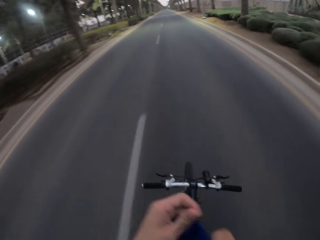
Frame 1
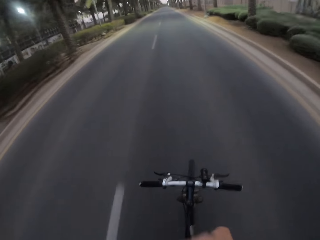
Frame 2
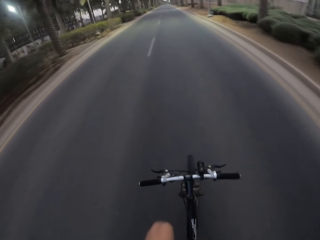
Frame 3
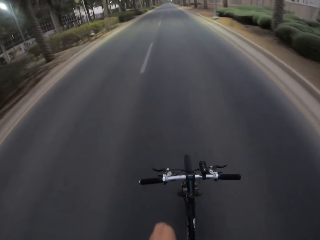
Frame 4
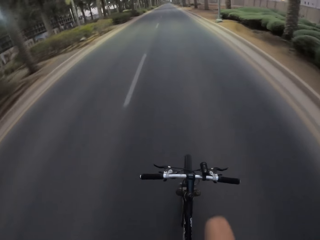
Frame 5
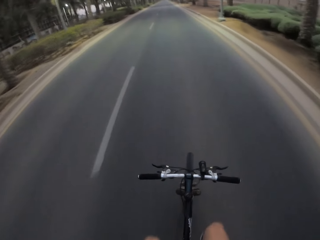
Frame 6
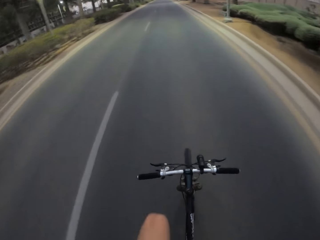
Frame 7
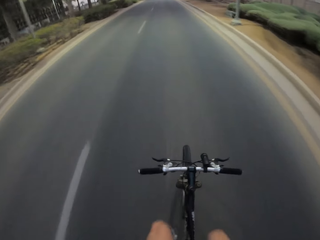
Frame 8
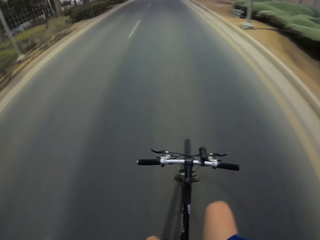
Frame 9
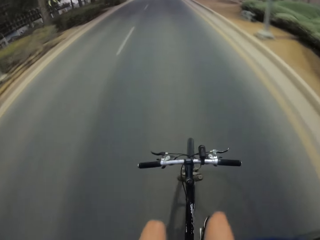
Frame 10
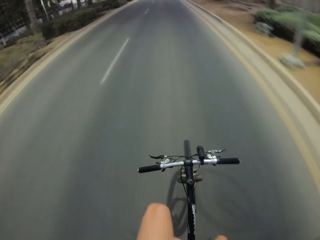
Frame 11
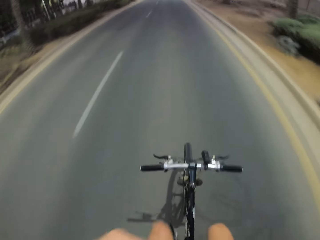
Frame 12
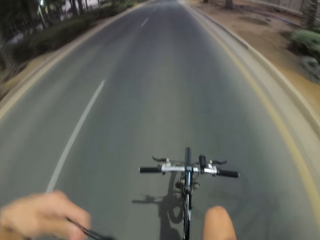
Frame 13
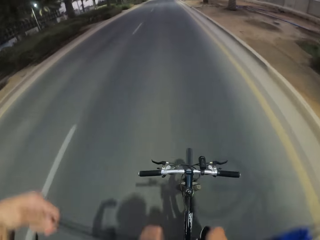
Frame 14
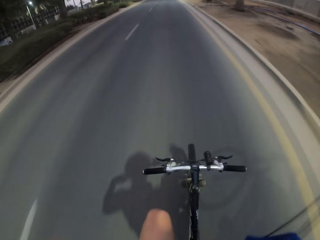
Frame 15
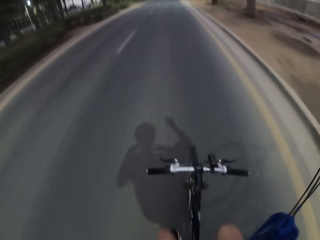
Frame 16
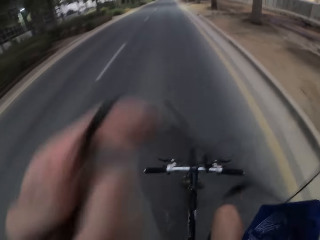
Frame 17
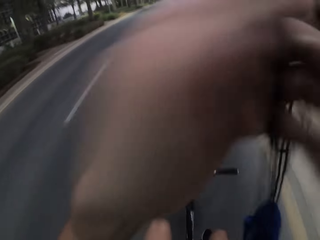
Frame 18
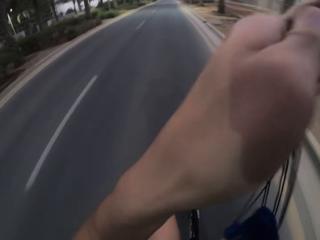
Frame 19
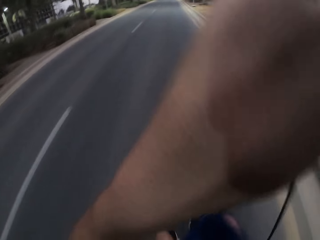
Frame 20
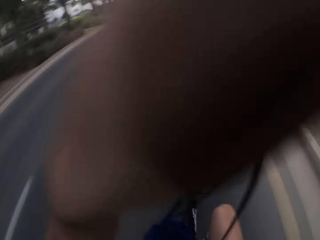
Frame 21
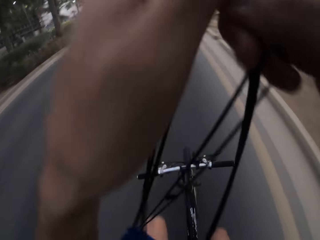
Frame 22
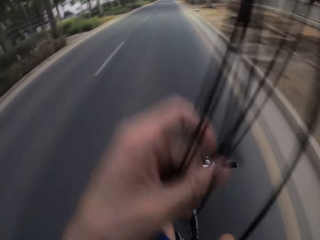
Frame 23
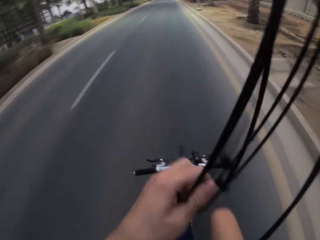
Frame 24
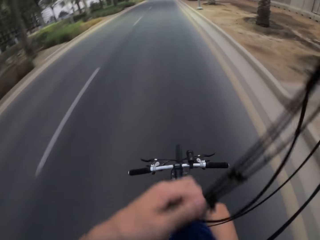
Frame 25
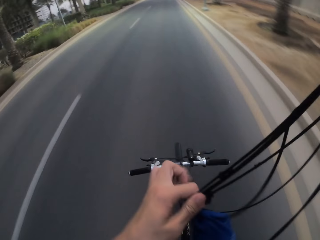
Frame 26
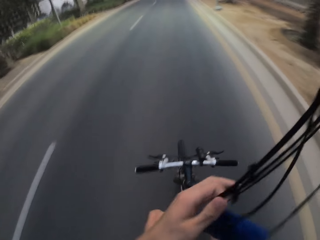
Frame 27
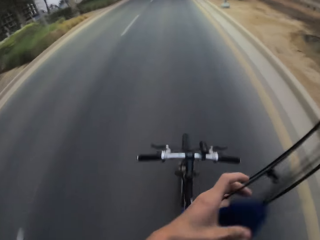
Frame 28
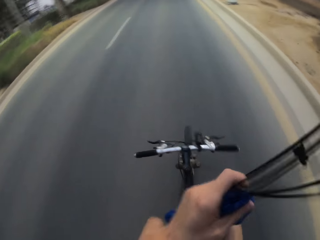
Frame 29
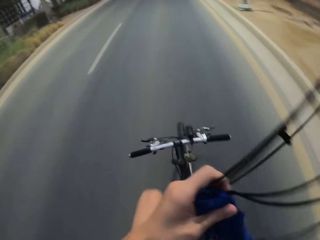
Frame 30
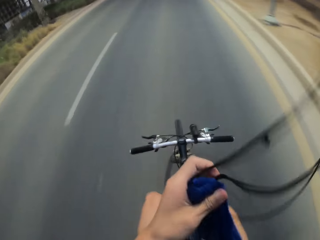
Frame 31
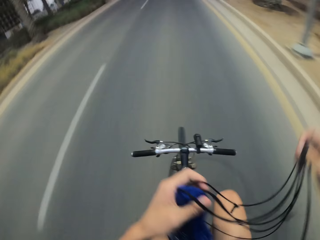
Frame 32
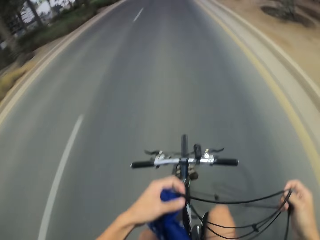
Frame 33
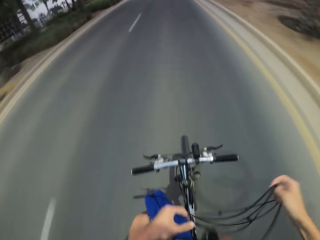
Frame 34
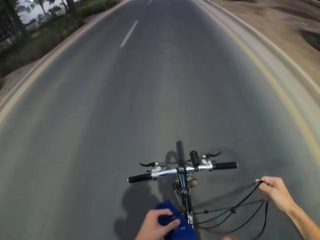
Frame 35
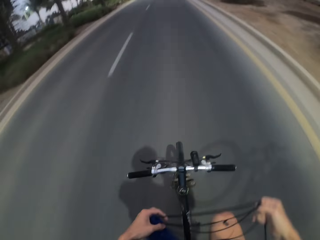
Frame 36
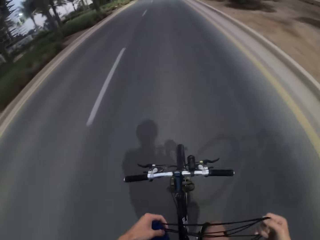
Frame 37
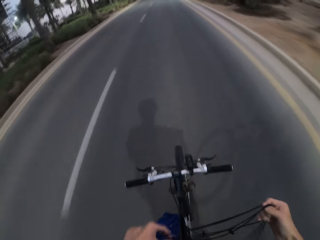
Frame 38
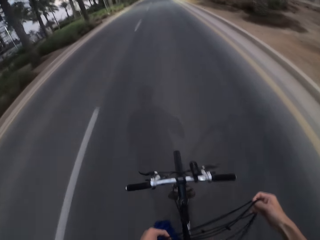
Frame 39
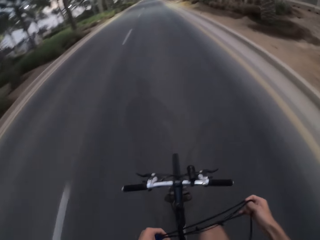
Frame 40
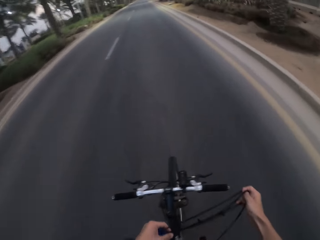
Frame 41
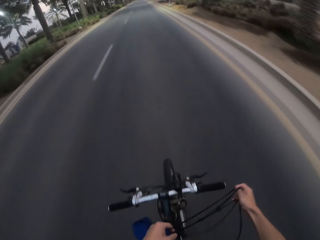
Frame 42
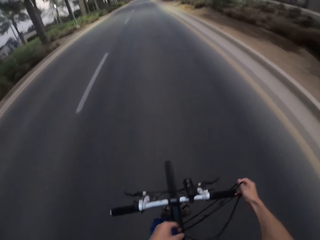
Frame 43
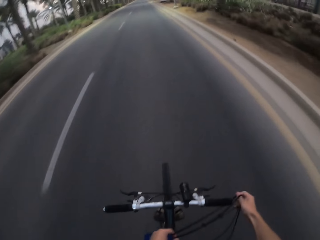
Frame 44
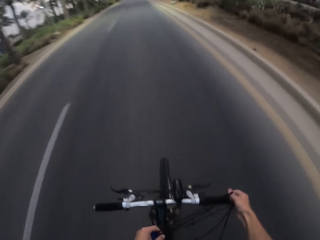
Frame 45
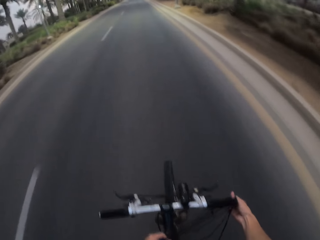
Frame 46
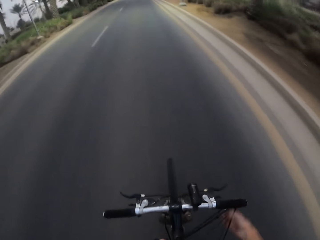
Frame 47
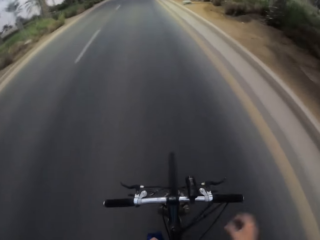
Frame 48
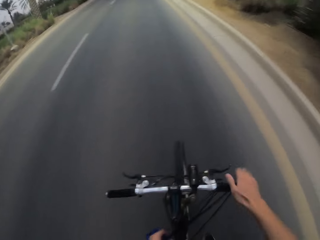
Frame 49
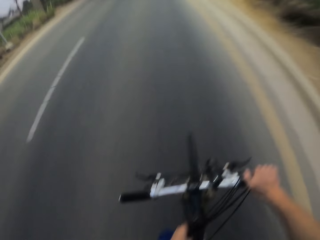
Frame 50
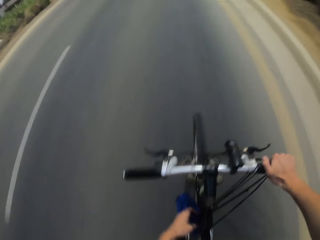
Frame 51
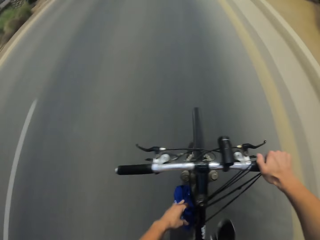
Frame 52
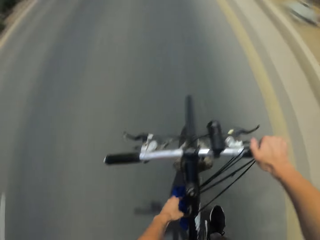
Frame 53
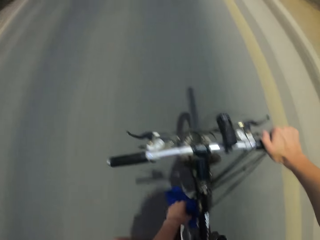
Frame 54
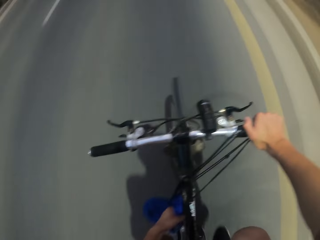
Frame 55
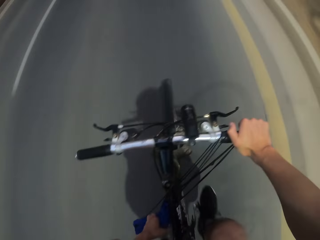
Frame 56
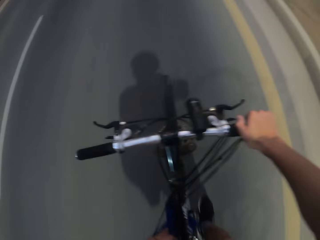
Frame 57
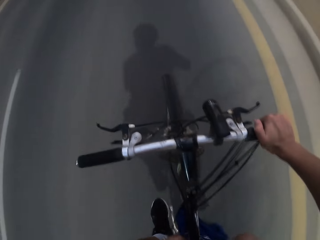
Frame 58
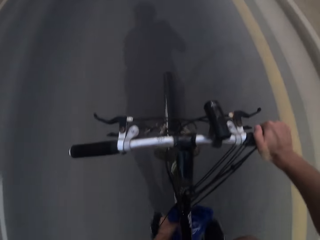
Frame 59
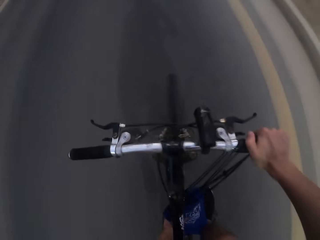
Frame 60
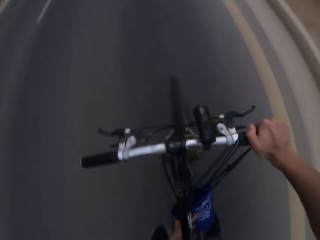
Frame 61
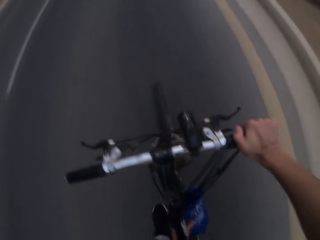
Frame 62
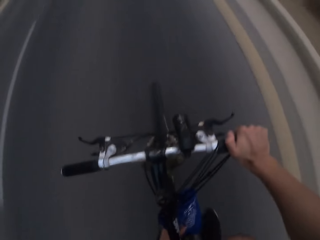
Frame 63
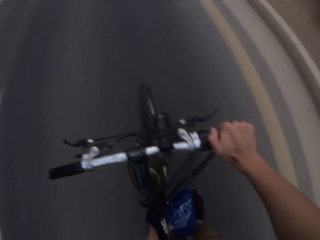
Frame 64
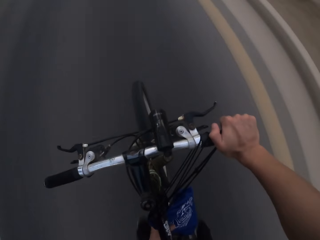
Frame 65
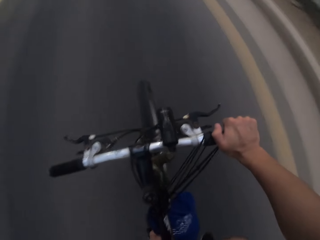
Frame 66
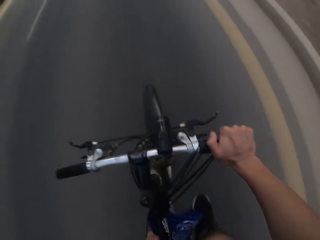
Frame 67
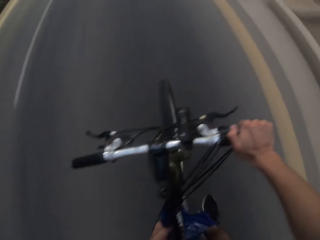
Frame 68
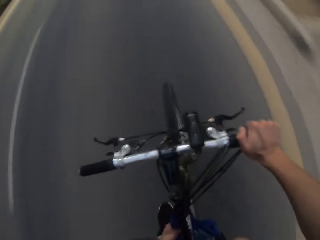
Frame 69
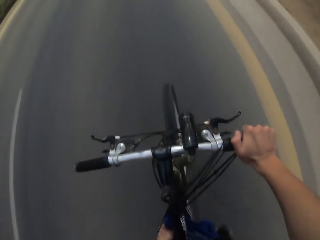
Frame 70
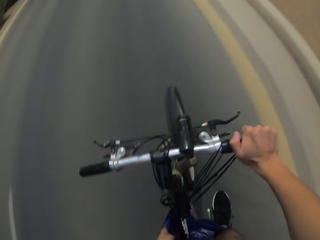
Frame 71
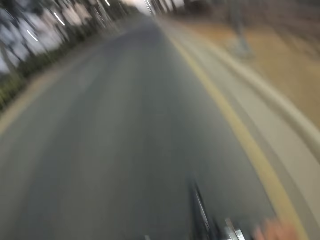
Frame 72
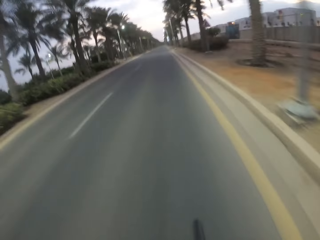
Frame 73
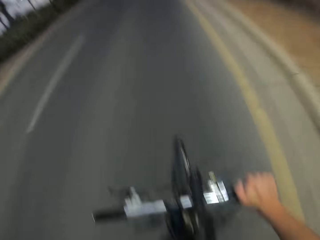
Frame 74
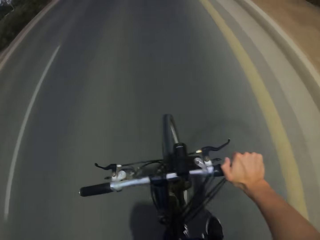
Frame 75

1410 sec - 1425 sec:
The camera wearer lifts the bag slightly. They put the phone in the bag. They cycle on the road. They put the bag on the bike. They lift the bag handle with both hands. They hold the bag with the left hand and the handle with the right hand. They drop the bag slowly. They hang the bag handle on the bike's handle. They hold the bike's handle firmly. They cycle on the road.

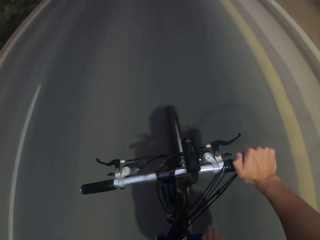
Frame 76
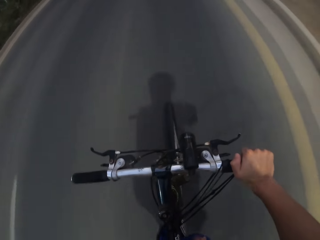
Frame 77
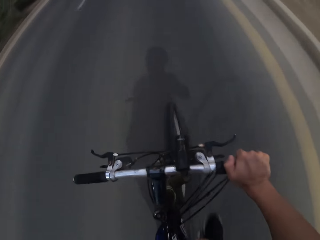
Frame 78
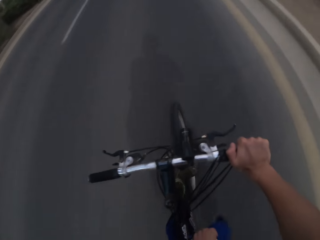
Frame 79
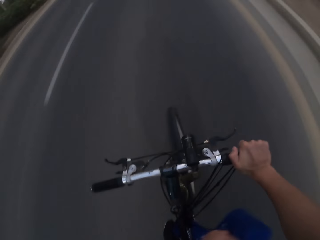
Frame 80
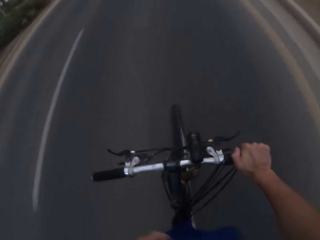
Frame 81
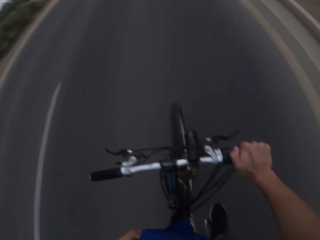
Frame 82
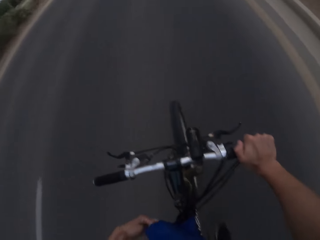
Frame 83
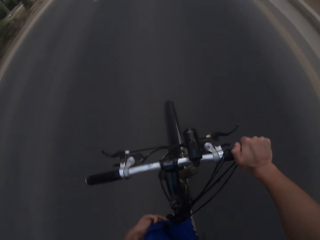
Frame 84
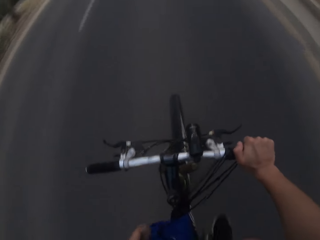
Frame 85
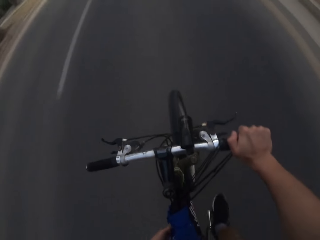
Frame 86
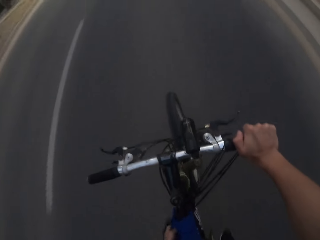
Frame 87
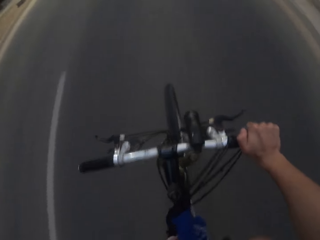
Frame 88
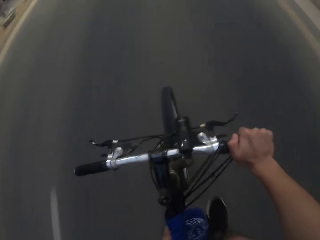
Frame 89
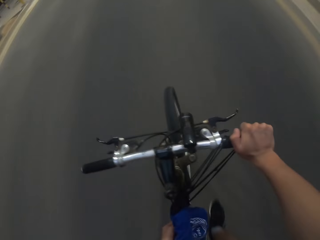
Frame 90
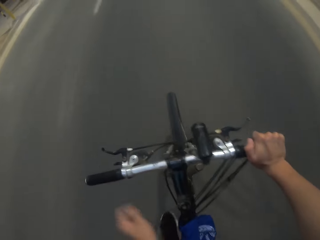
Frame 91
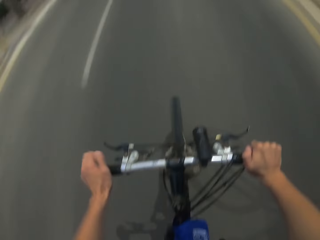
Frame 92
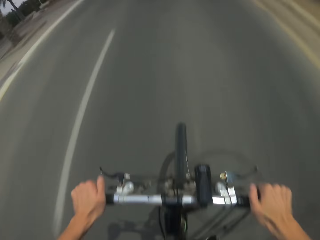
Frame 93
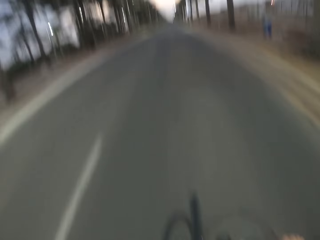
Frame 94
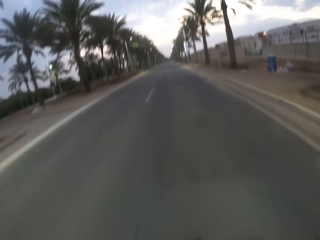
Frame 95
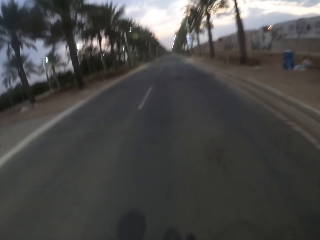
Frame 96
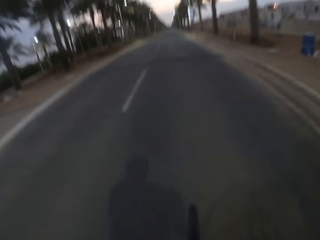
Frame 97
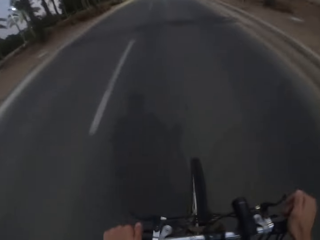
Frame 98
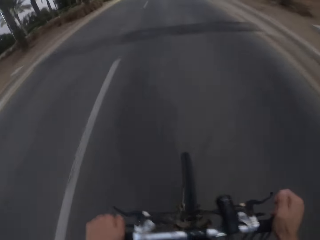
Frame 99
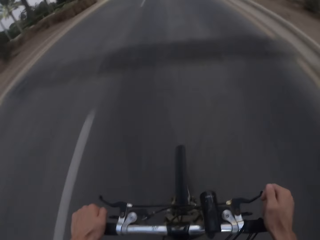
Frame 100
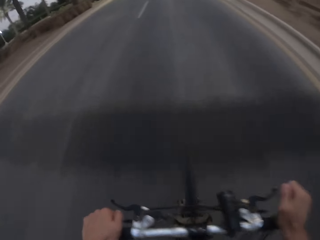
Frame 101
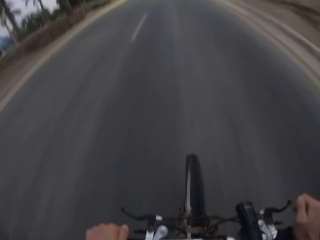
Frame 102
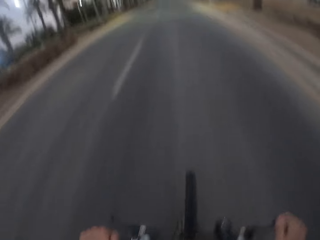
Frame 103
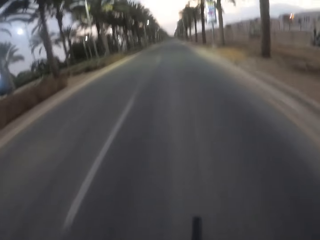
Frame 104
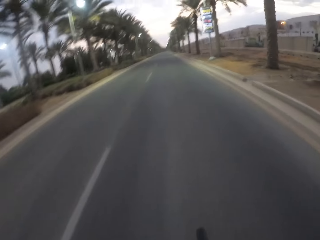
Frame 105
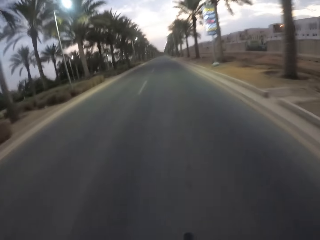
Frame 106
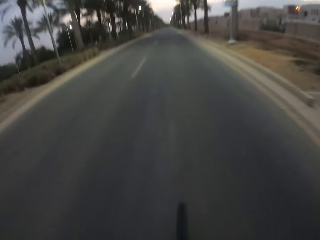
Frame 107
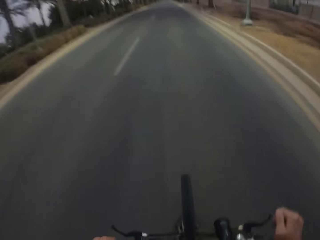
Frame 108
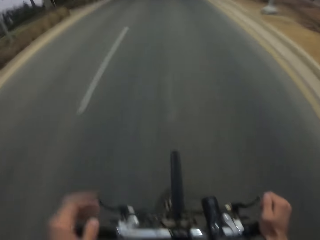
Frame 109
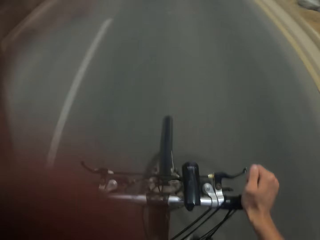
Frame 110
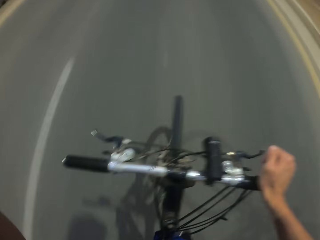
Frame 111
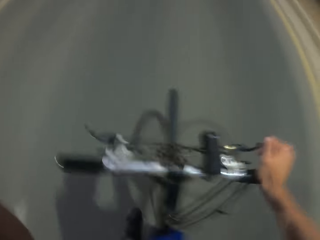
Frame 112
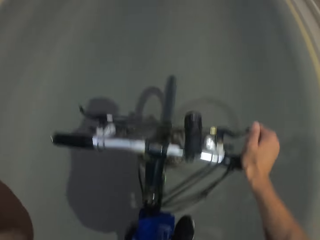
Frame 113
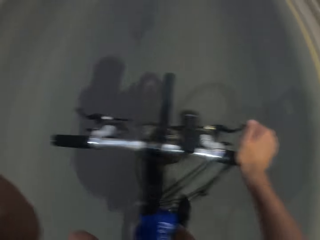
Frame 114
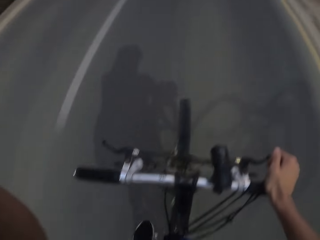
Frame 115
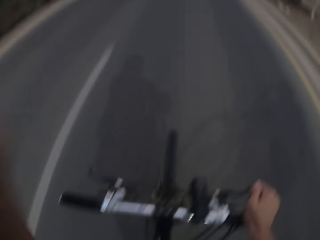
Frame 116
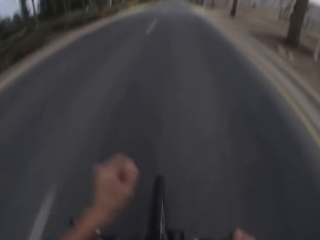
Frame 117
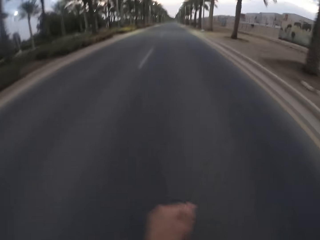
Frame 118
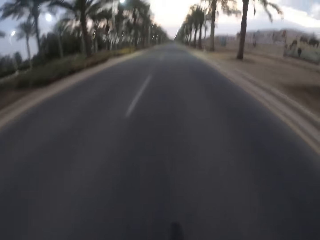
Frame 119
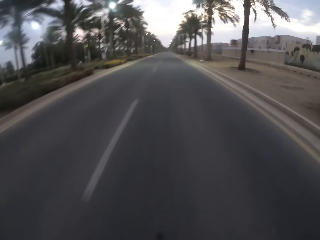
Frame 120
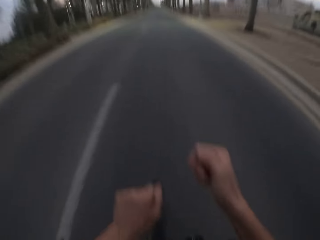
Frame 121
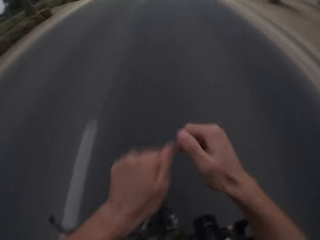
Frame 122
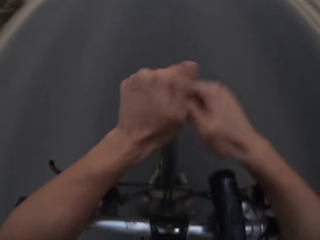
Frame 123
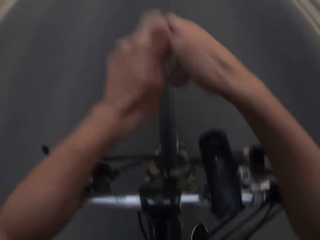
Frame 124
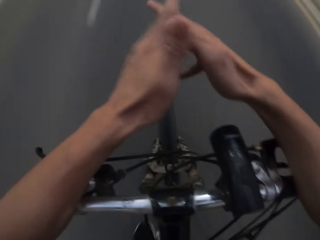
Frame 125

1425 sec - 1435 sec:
The camera wearer places the left hand on the handle. He leans on the bike. He lifts his left hand. He drops off the hand. He folds his fist.
